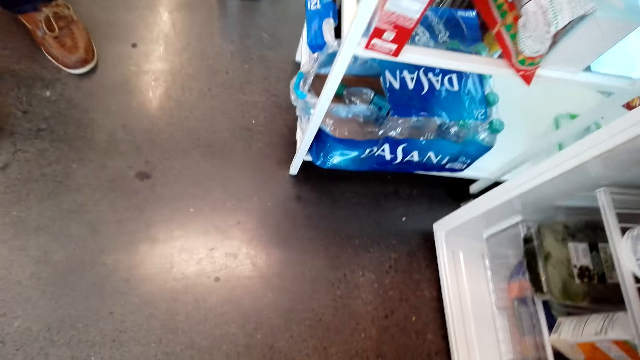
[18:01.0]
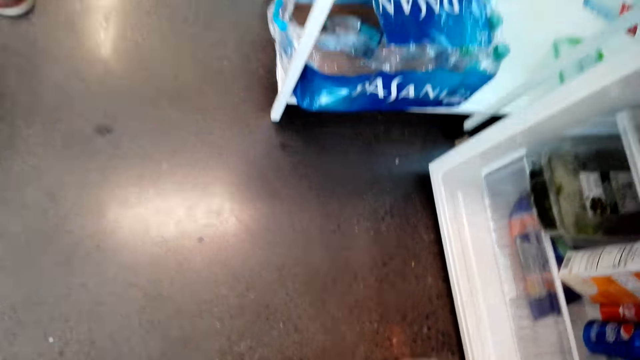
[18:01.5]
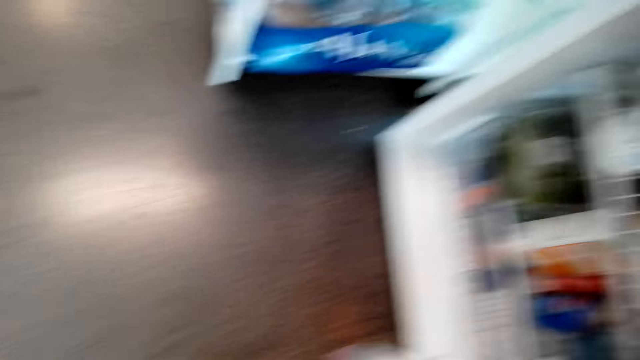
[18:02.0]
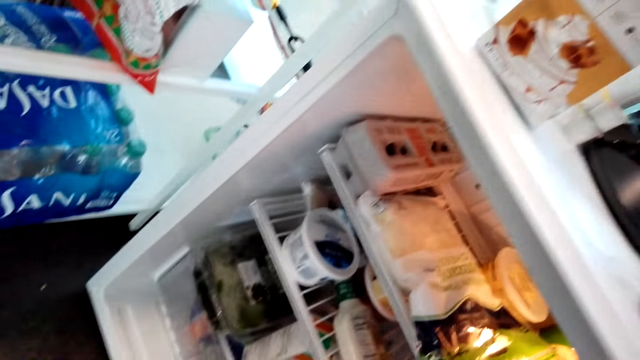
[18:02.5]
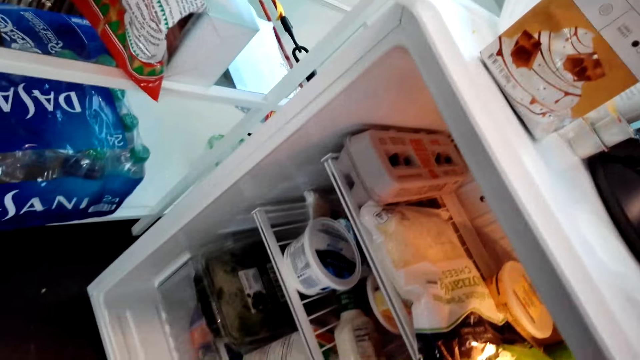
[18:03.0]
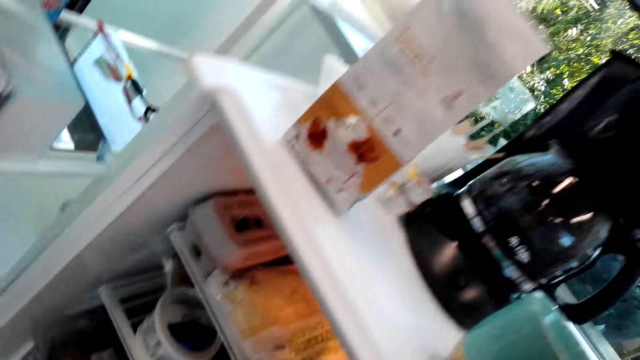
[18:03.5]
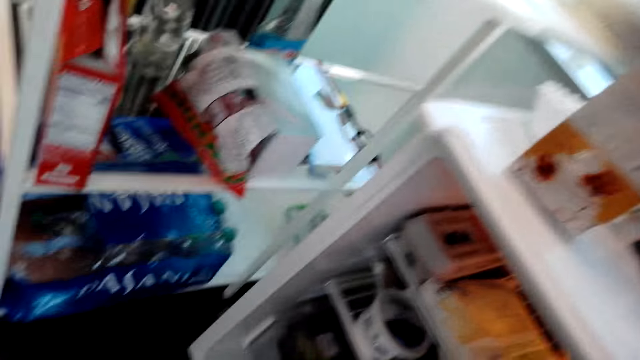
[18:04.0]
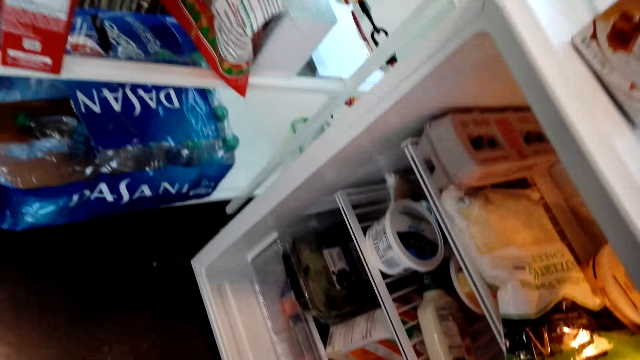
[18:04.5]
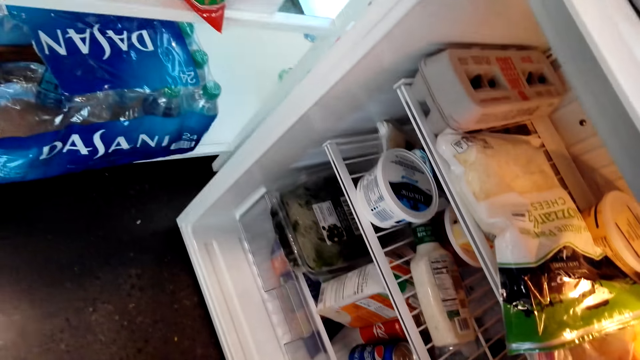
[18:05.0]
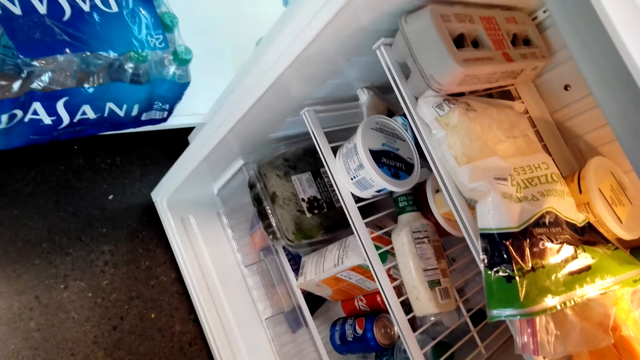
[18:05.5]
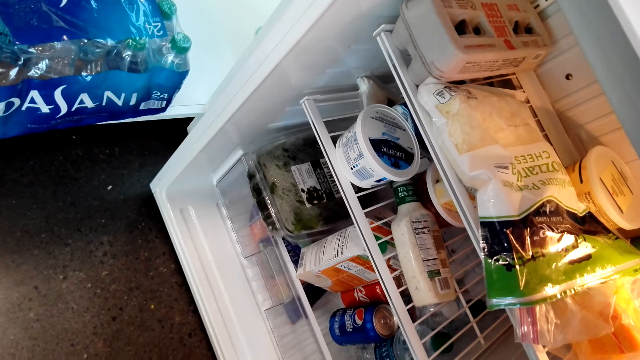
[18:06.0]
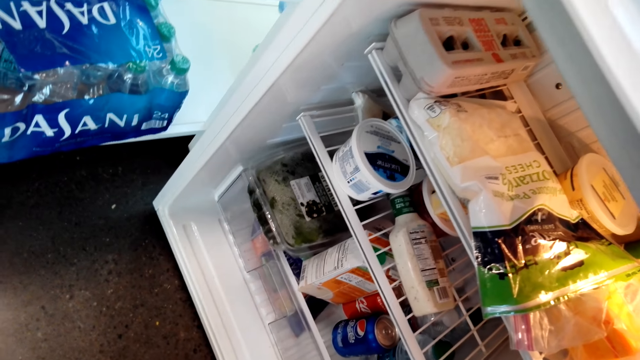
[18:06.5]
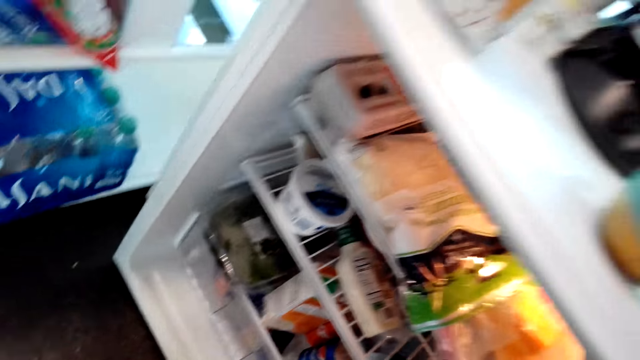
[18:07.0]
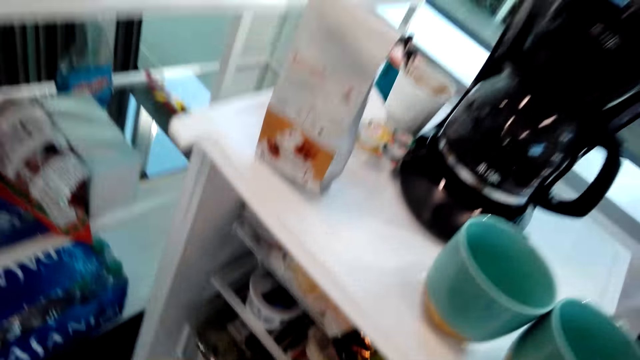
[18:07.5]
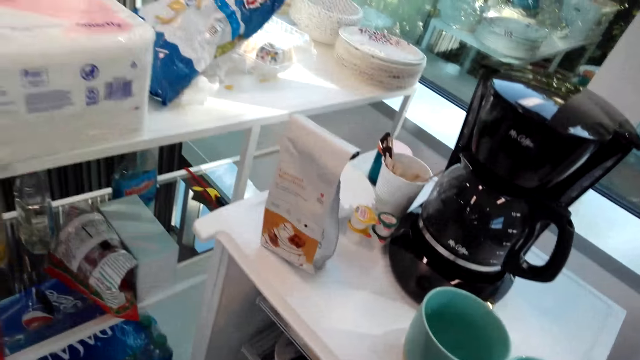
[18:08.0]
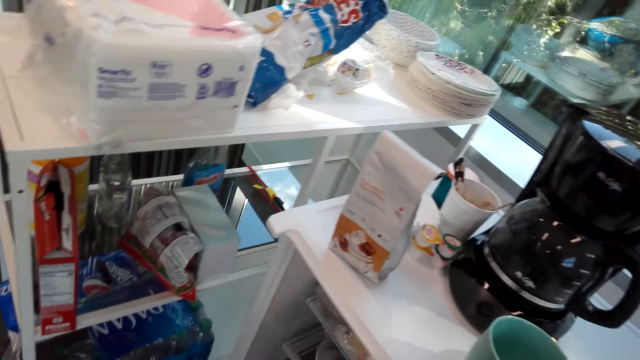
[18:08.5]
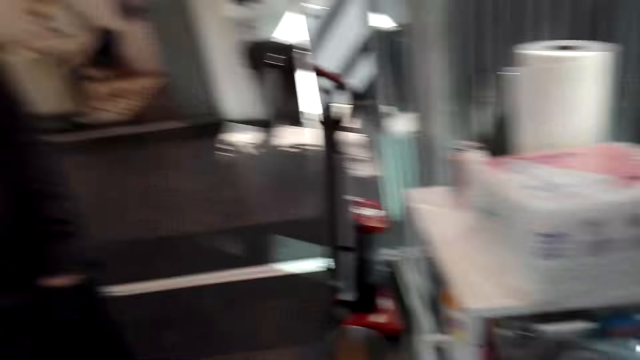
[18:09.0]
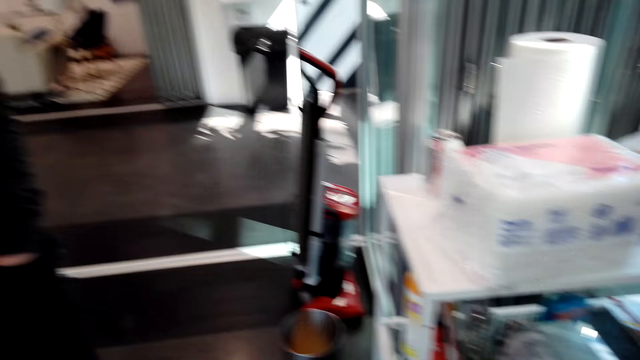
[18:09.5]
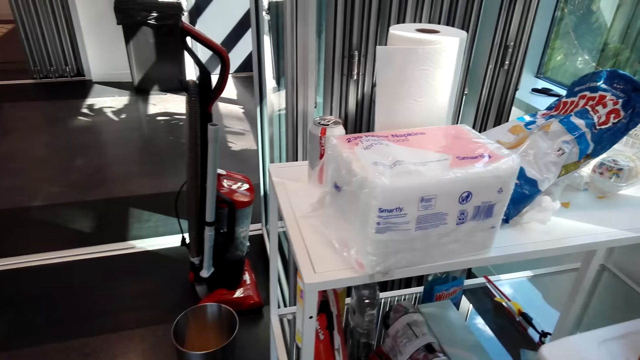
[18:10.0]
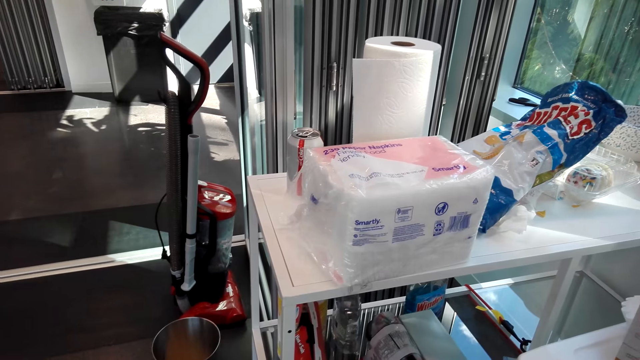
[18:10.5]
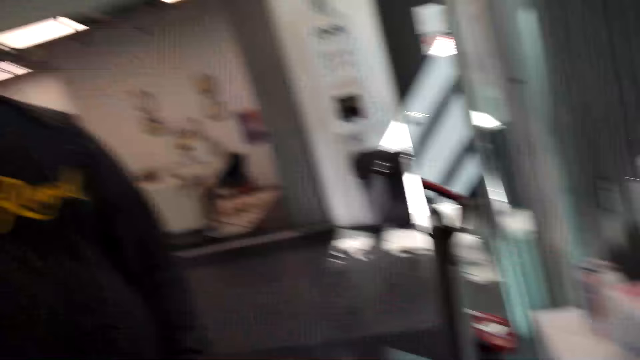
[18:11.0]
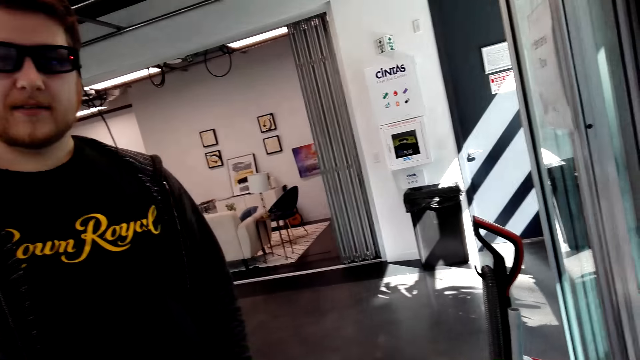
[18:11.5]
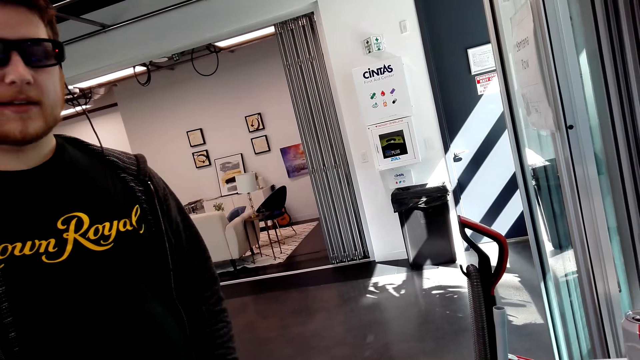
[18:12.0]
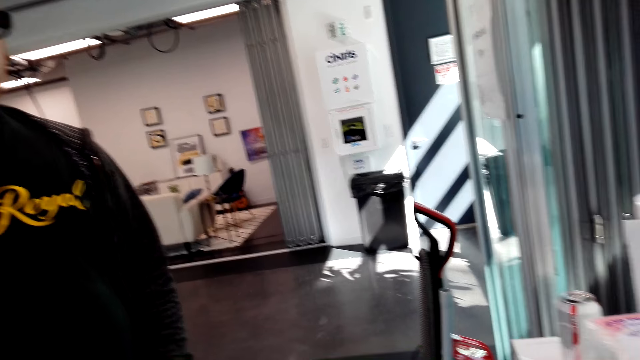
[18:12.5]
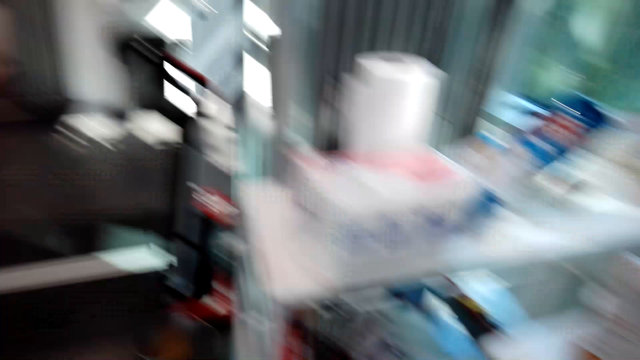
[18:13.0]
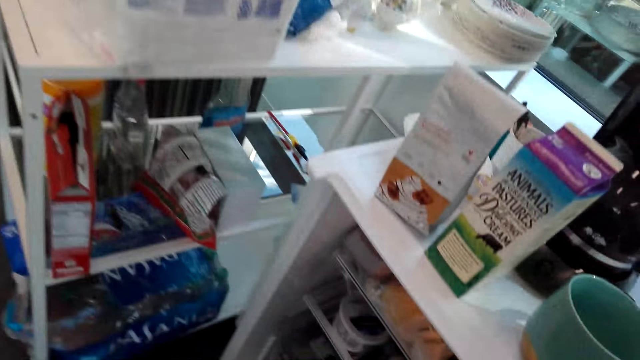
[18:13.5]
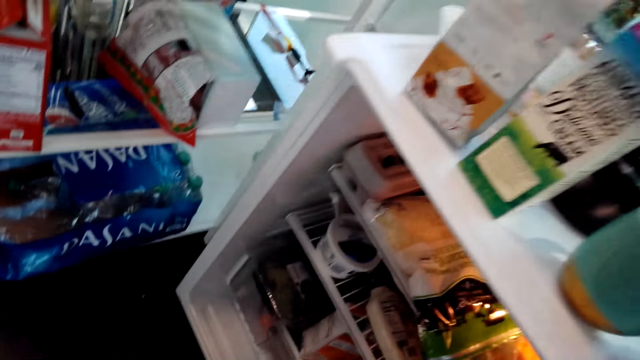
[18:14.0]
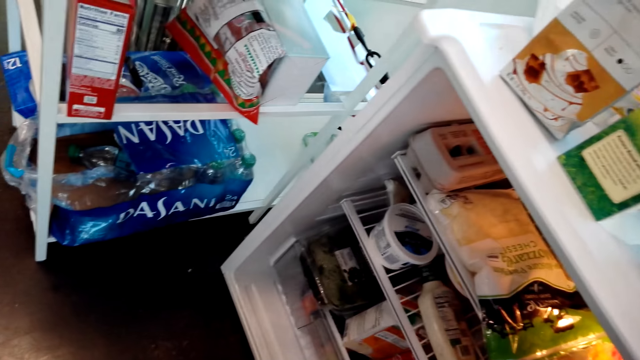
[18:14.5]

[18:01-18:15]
The camera wearer moves the hand. They pick up a creamer. They interact with a man. They look around.

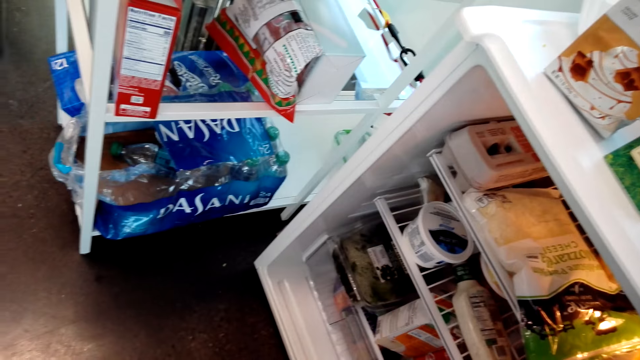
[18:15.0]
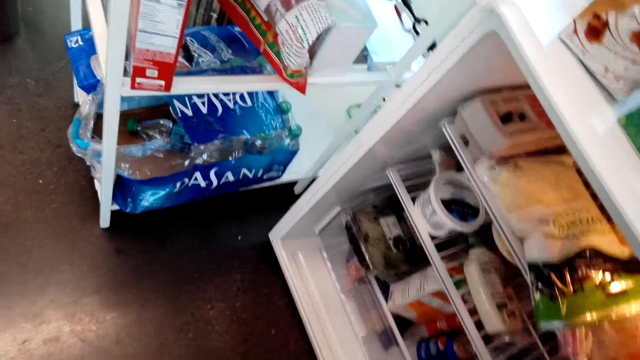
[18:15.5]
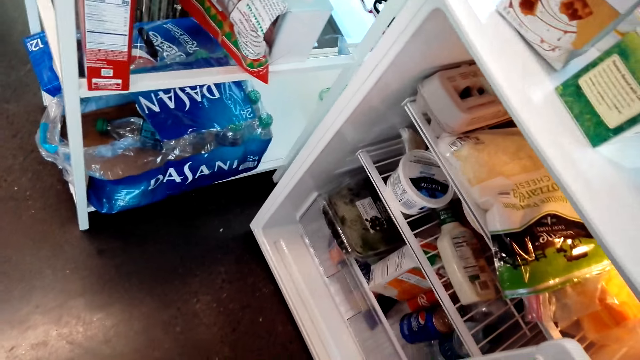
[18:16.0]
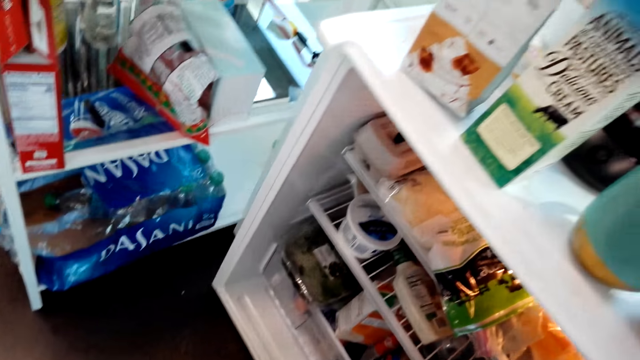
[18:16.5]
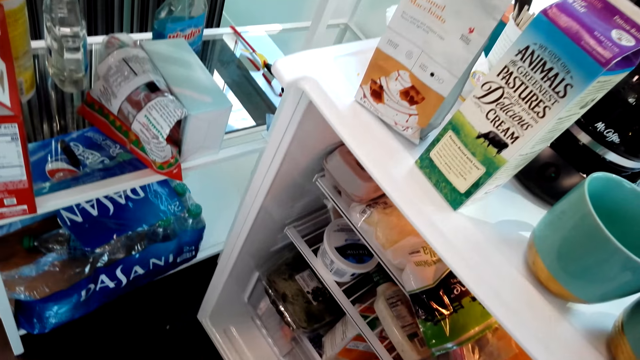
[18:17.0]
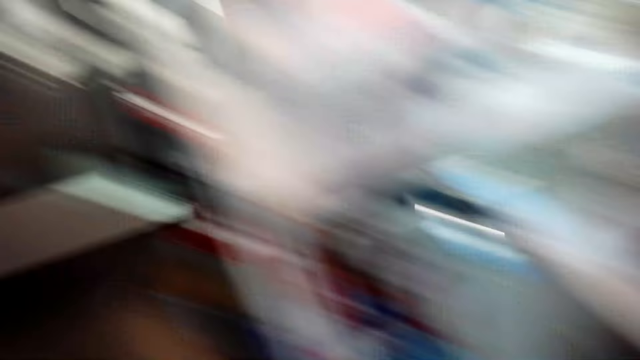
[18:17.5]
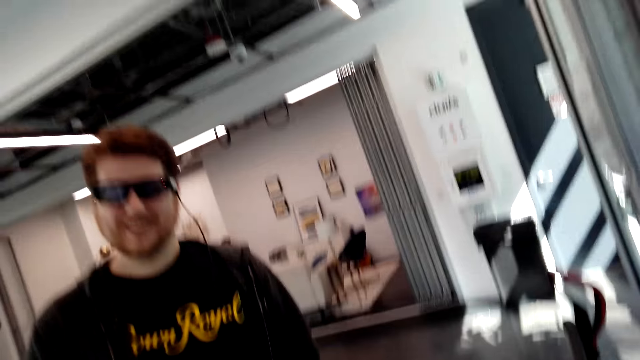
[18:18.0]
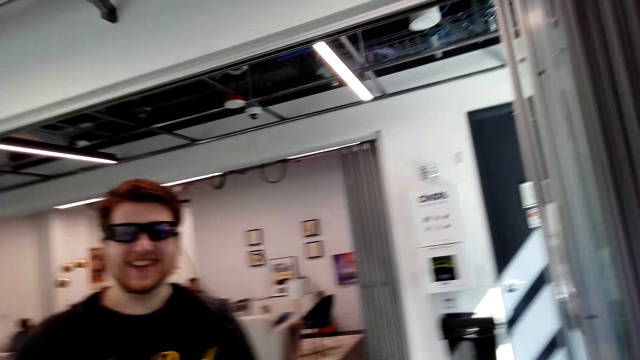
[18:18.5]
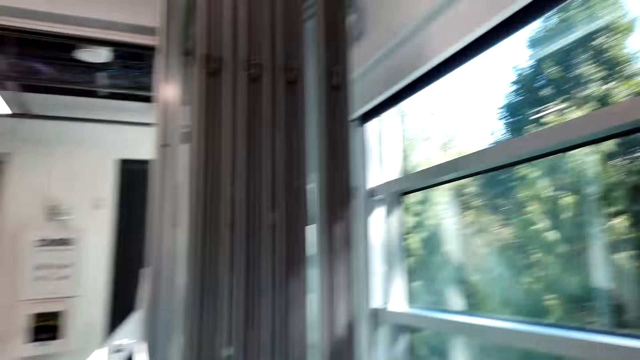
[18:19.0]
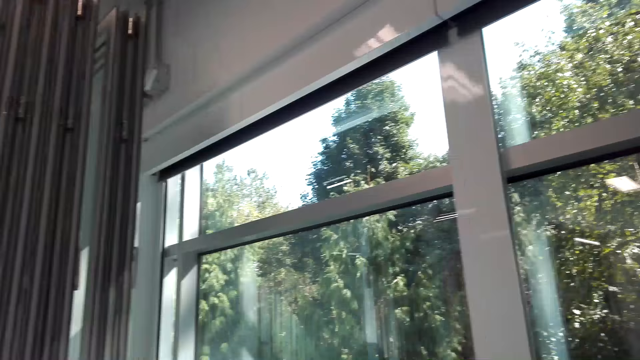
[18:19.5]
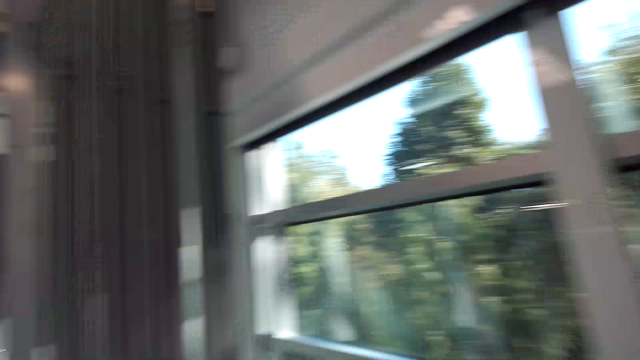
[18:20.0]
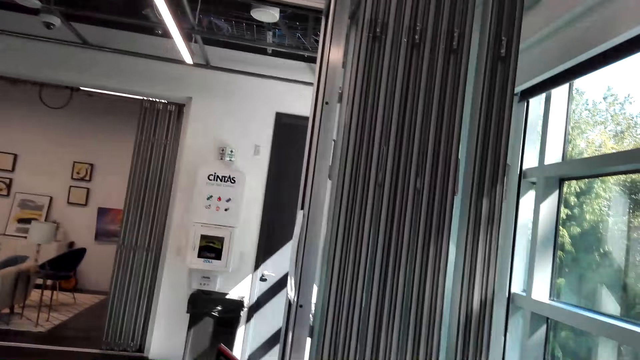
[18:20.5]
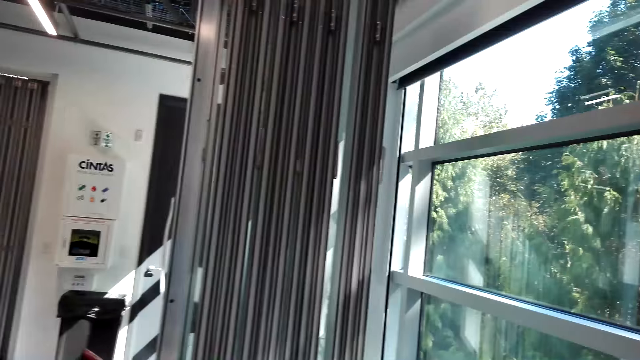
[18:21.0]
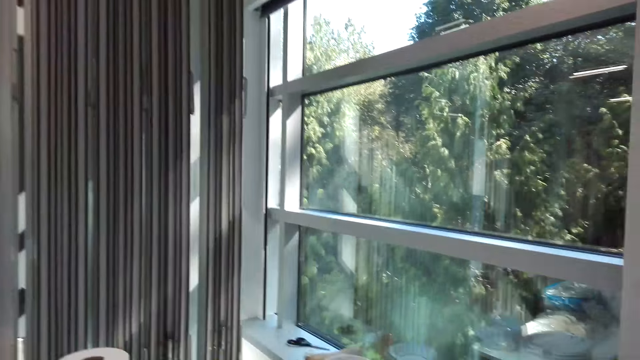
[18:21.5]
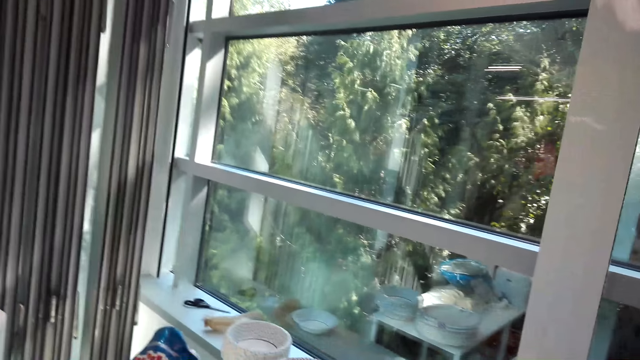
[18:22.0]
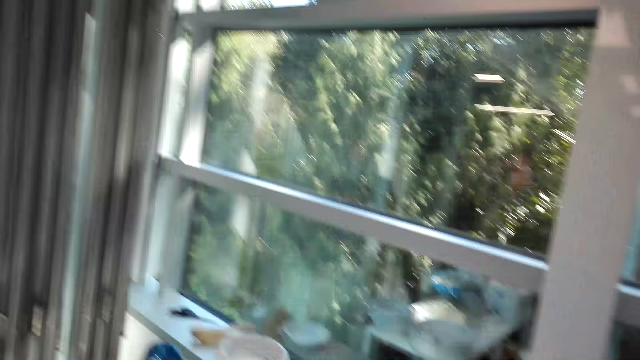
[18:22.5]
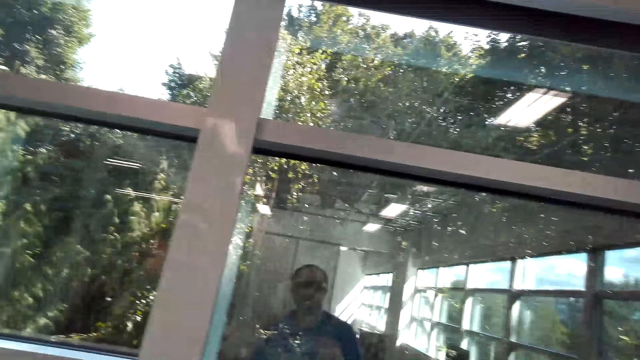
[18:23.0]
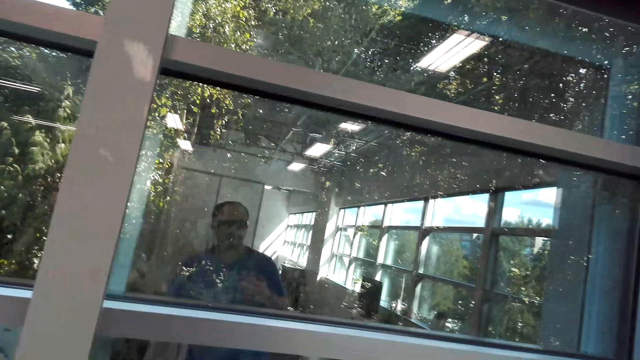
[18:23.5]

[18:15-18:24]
The camera wearer looks around.
